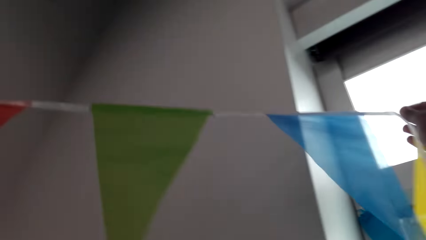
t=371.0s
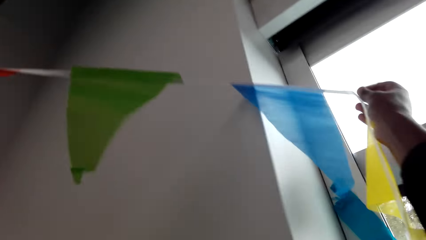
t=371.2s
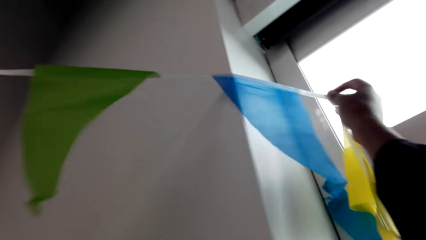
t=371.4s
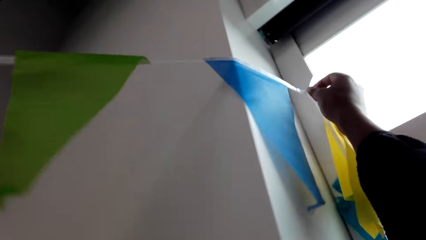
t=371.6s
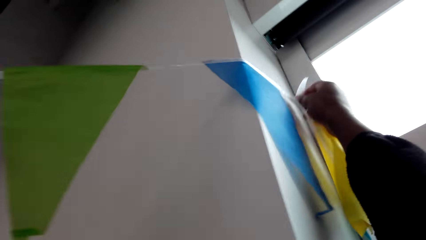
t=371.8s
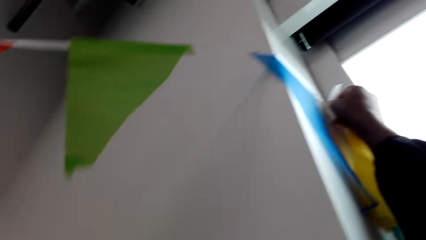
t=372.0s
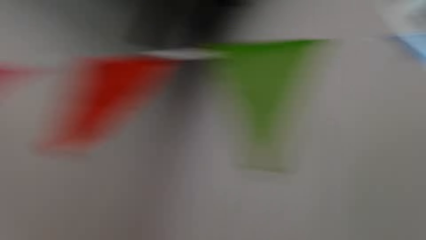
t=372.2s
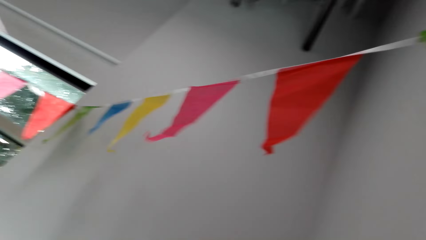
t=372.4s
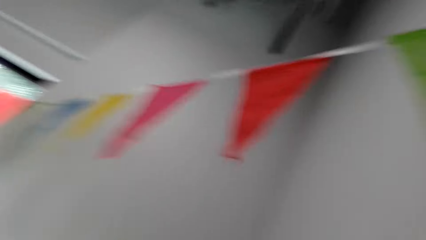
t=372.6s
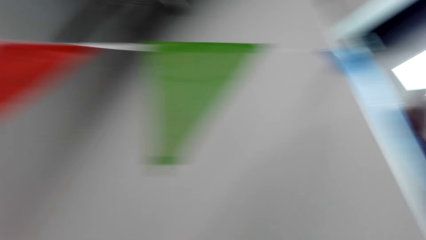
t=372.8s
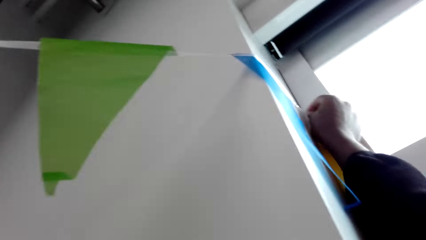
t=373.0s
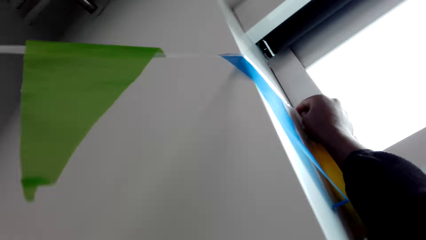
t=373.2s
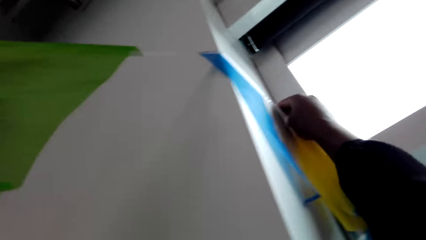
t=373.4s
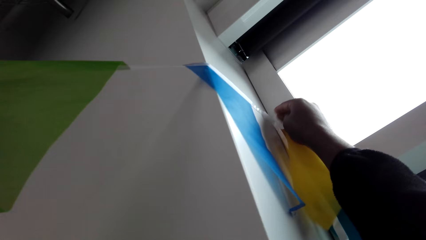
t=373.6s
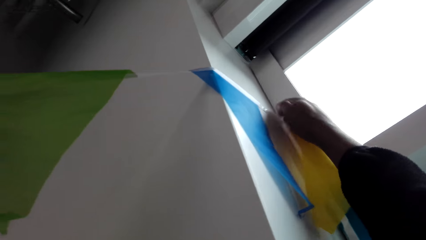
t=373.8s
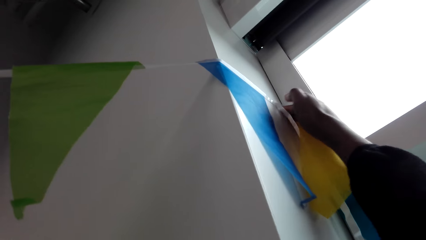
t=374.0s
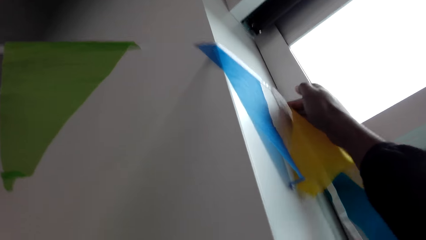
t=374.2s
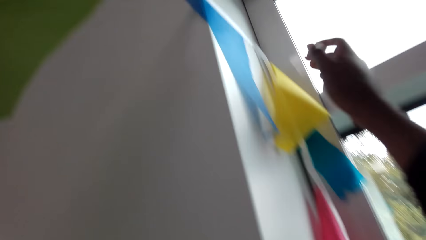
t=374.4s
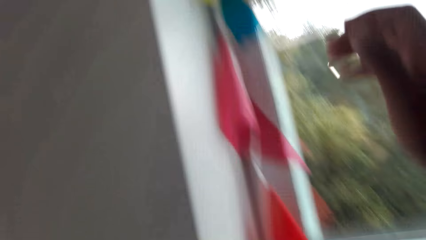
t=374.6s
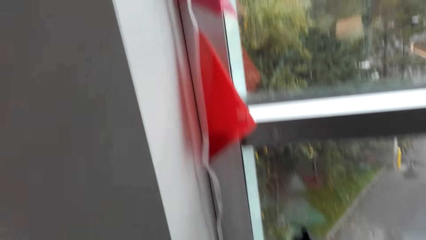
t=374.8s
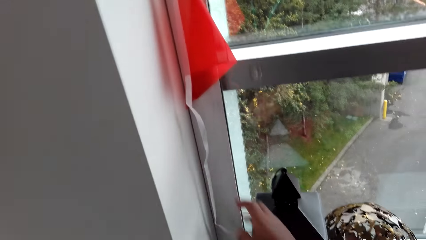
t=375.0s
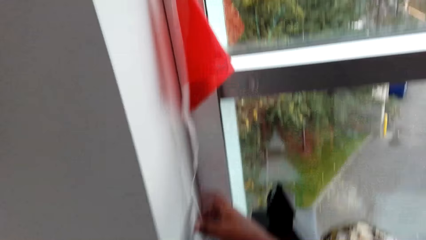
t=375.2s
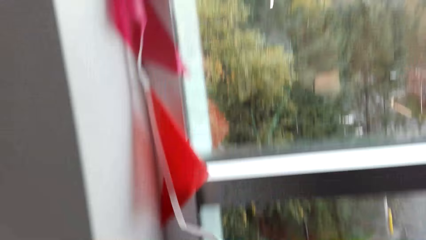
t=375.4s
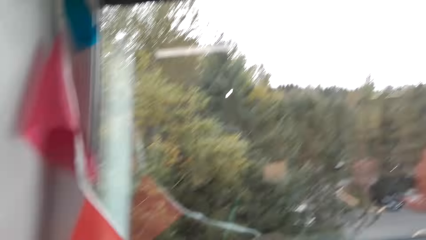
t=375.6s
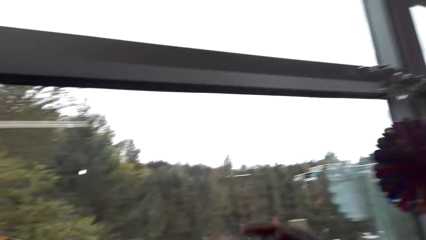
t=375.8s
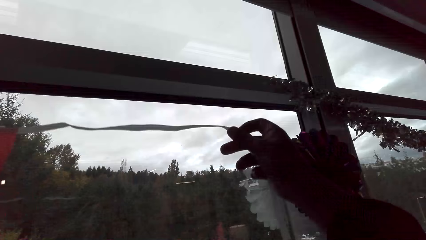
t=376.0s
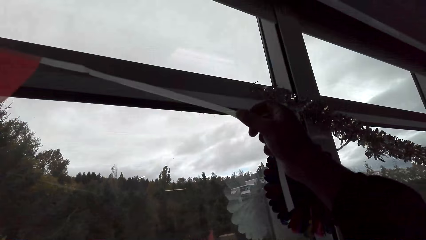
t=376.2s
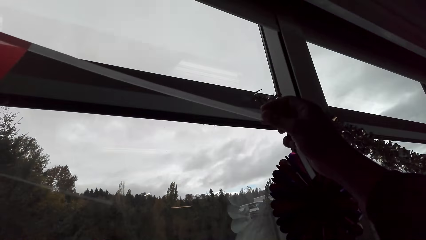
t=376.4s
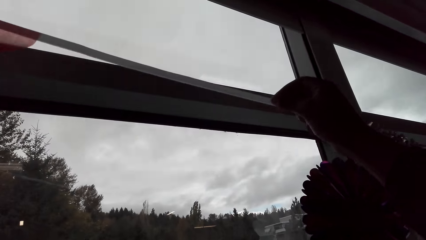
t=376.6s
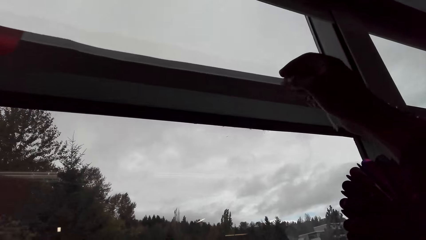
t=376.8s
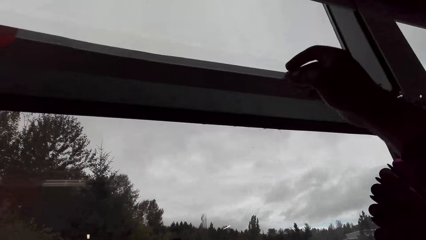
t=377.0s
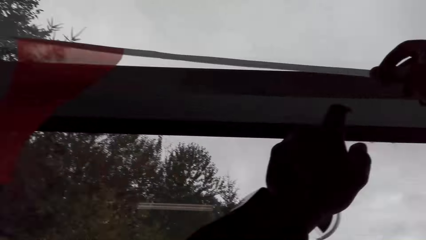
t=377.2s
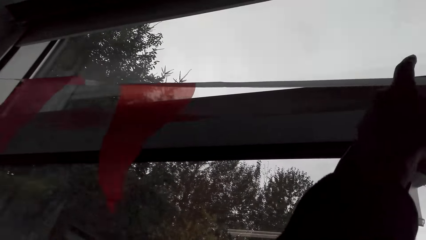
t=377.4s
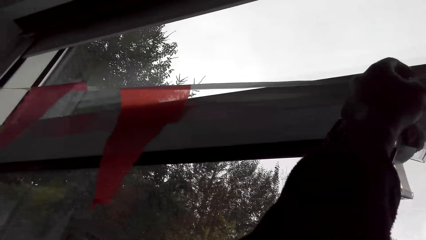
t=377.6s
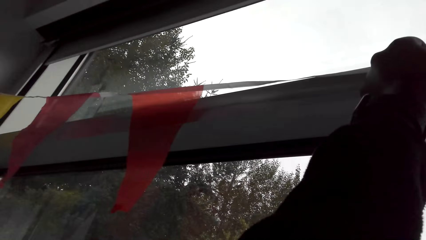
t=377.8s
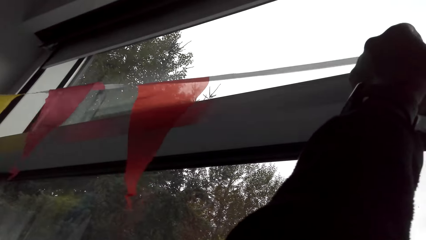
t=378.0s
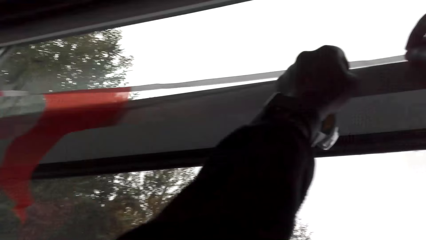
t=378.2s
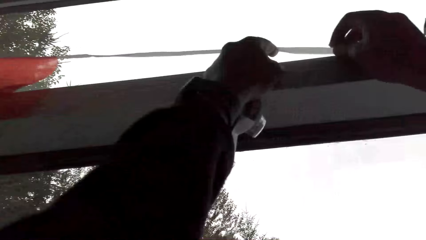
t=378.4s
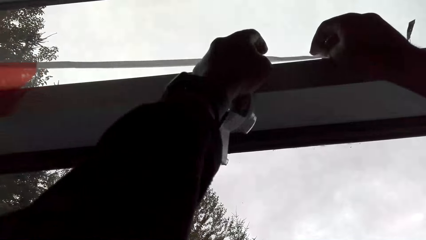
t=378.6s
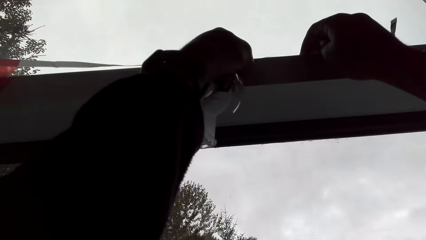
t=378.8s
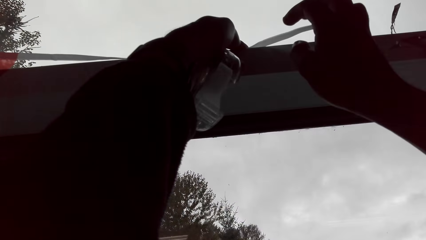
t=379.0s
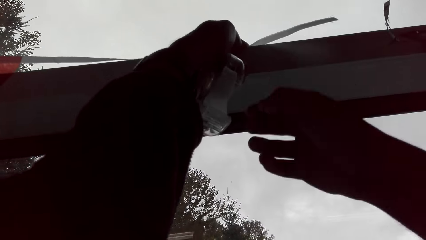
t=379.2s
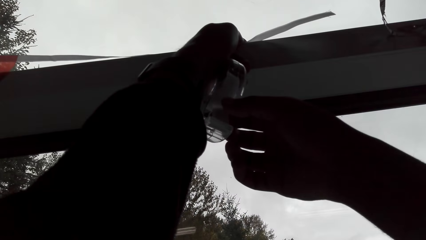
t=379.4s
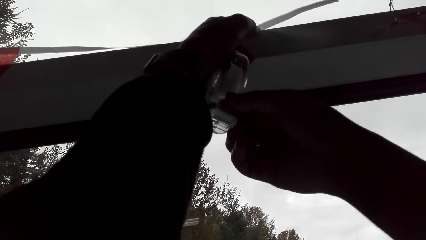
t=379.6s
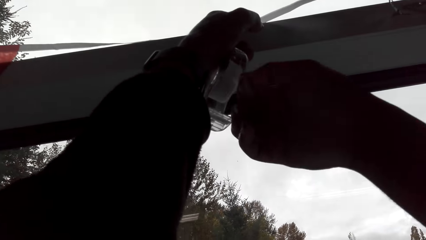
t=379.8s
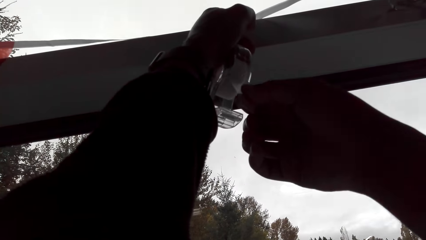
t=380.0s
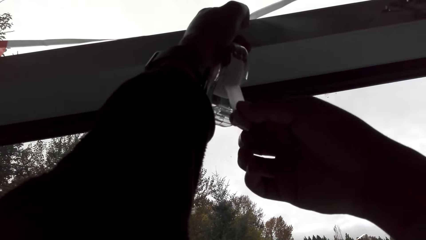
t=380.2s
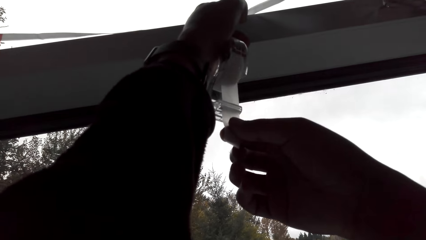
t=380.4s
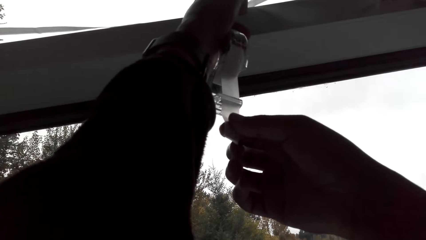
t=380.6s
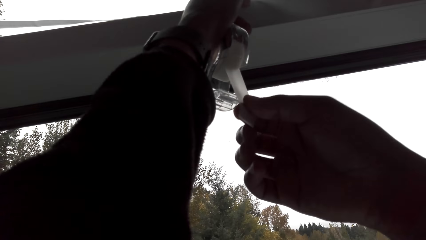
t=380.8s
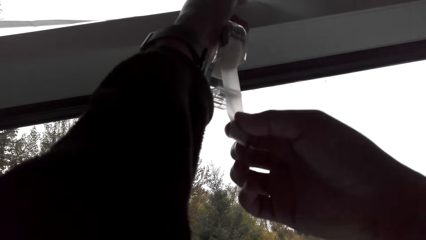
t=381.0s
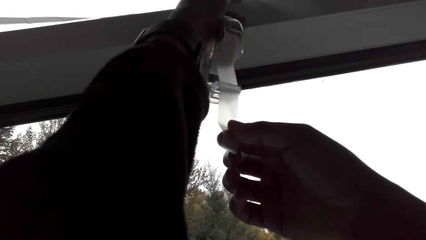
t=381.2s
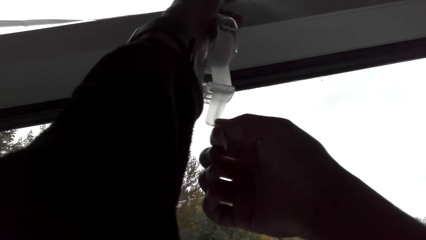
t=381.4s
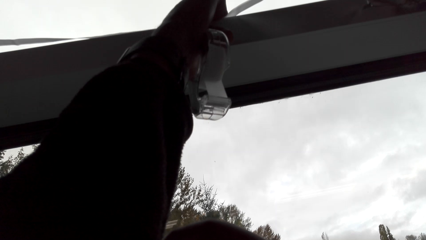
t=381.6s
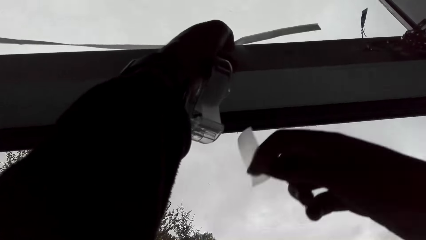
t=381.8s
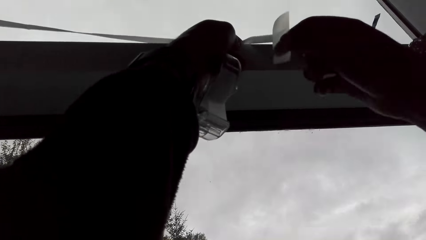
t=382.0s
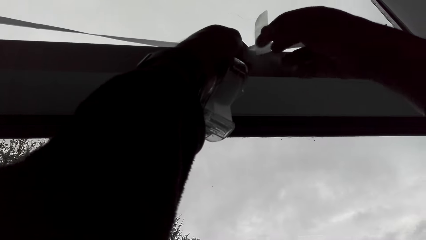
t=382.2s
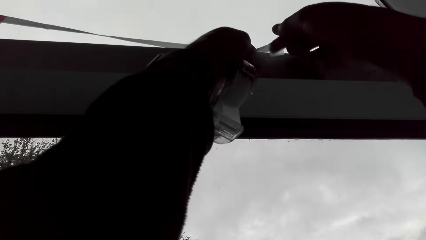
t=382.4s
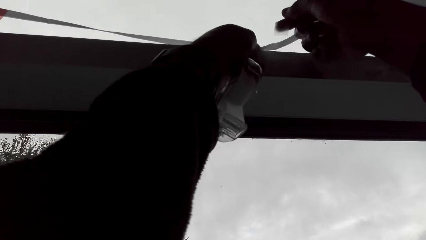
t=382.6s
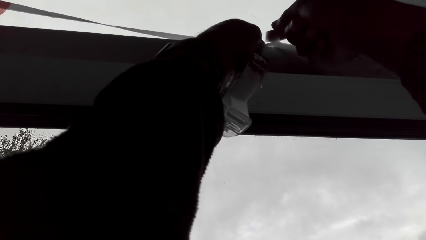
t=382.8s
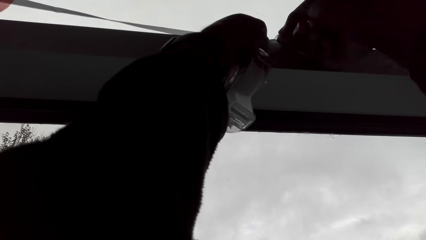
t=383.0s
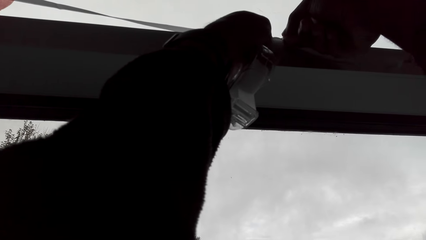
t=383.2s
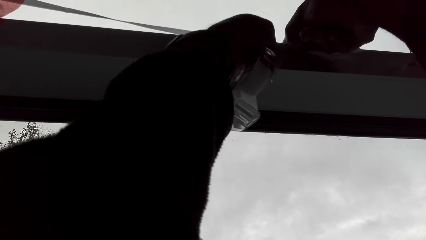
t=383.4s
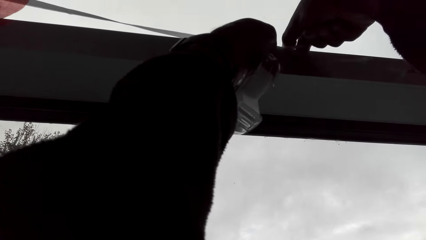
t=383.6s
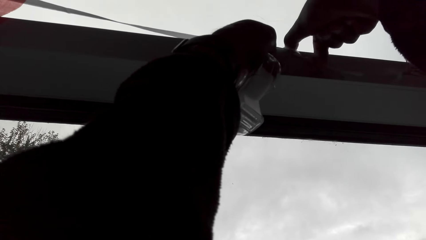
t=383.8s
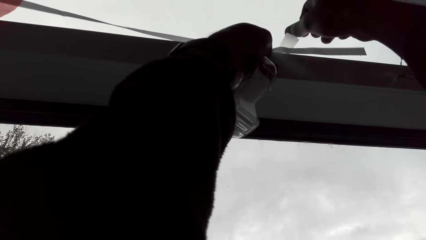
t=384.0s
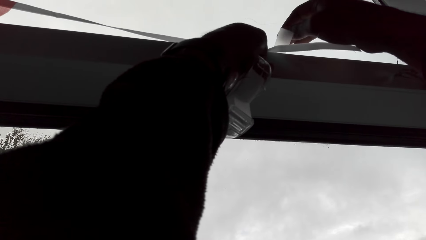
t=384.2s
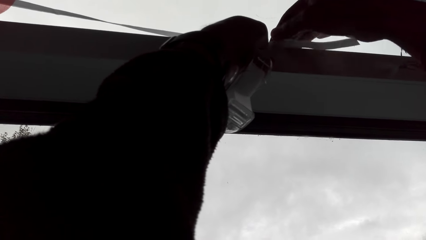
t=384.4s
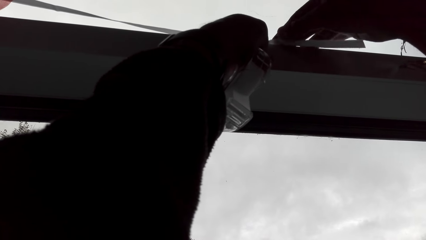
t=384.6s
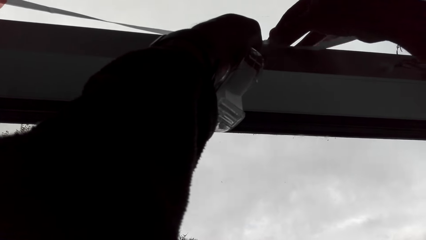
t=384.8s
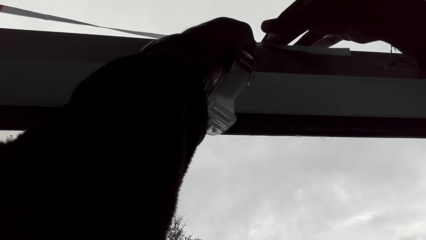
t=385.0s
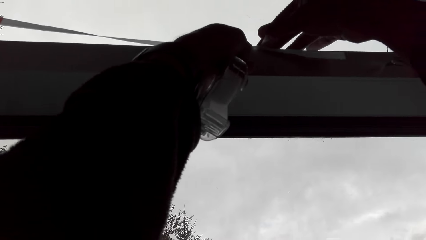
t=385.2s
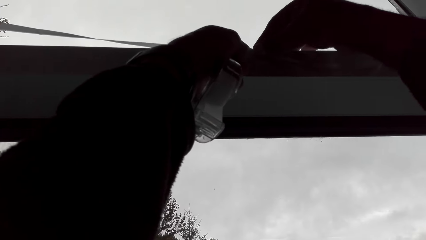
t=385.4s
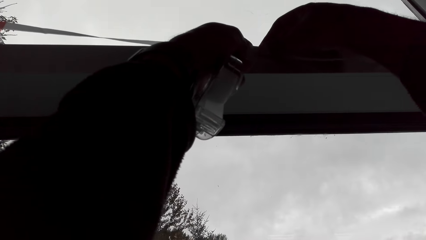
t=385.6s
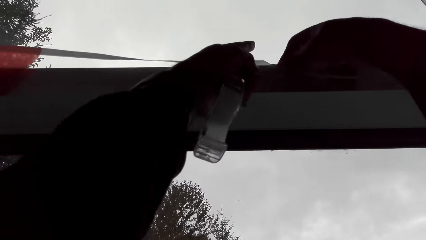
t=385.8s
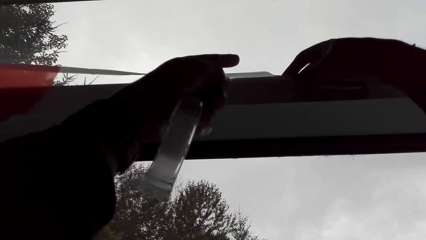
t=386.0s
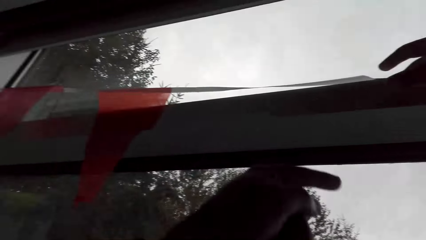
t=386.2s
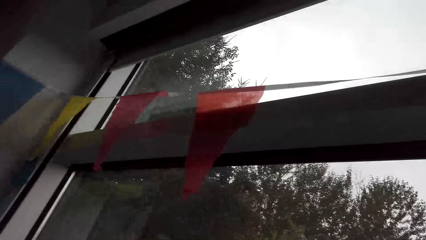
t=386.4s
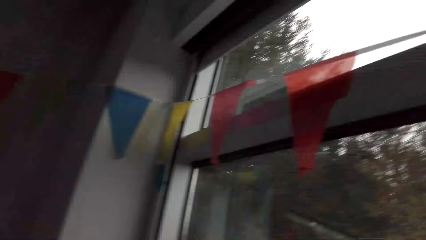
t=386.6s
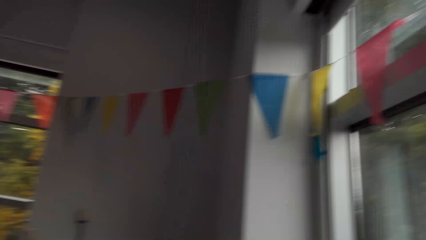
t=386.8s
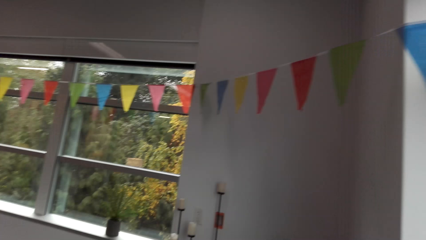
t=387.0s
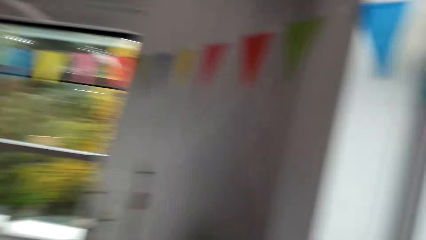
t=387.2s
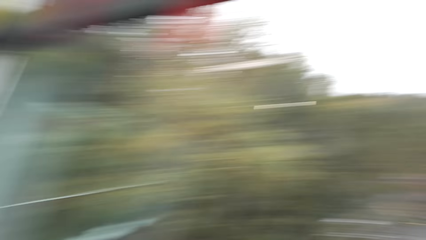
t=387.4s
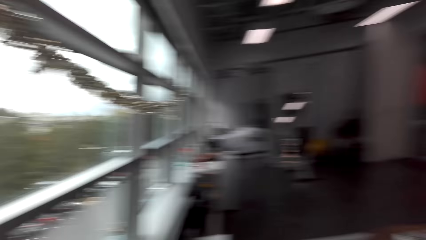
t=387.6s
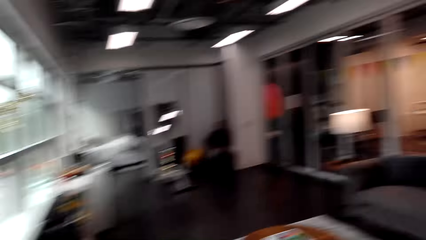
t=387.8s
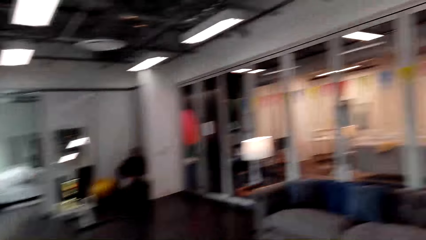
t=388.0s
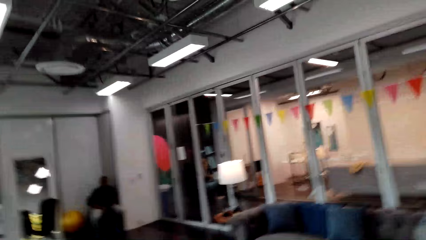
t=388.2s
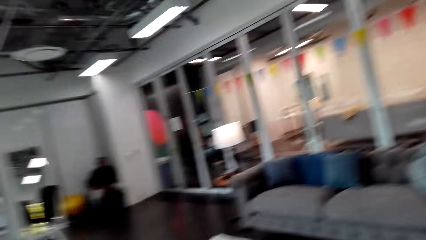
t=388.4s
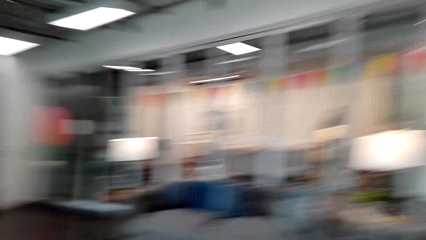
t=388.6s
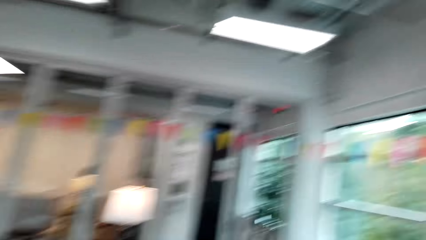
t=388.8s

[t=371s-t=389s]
The camera wearer sticks the decoration on the wall. They pick up the decoration. They hang the decoration. They pull the masking tape. They cut the masking tape. They stick the decoration on the window. They look around the apartment.
